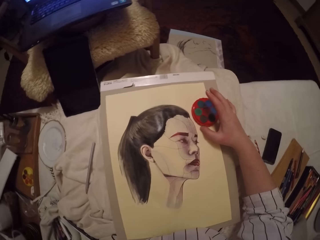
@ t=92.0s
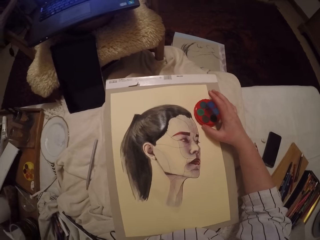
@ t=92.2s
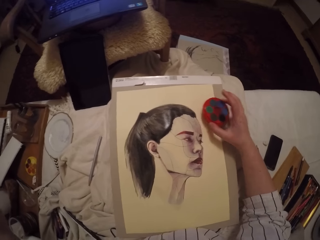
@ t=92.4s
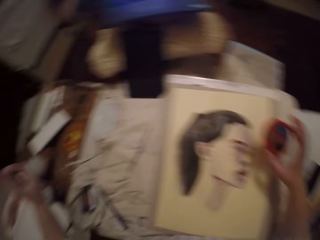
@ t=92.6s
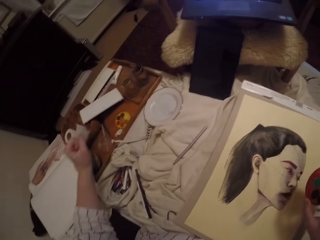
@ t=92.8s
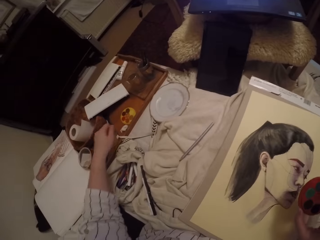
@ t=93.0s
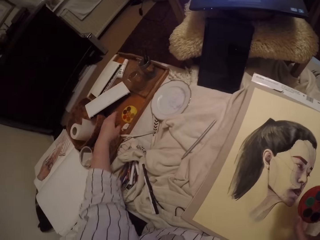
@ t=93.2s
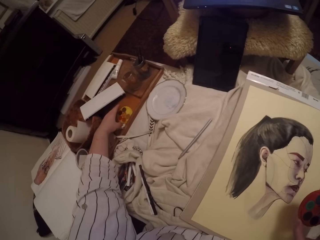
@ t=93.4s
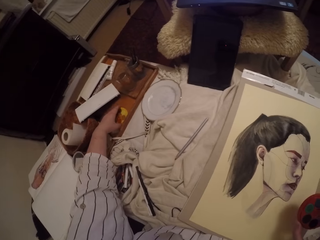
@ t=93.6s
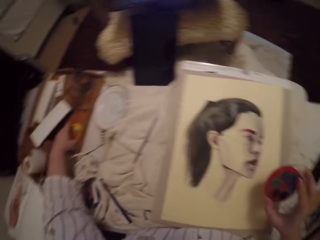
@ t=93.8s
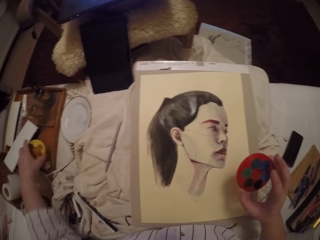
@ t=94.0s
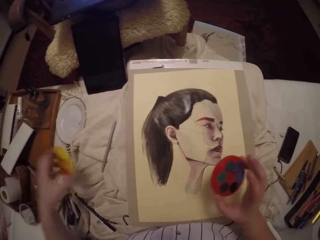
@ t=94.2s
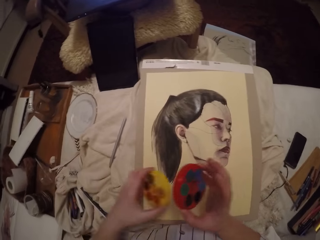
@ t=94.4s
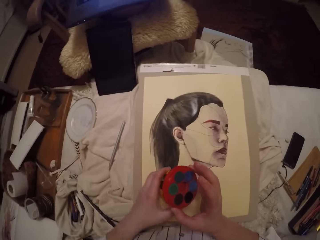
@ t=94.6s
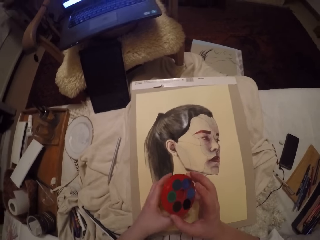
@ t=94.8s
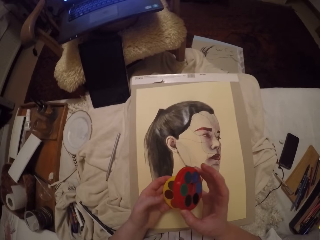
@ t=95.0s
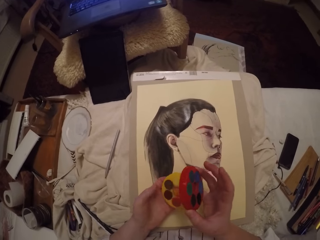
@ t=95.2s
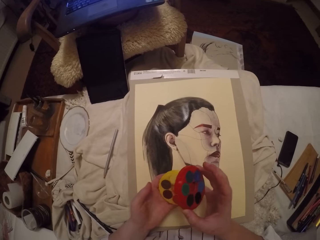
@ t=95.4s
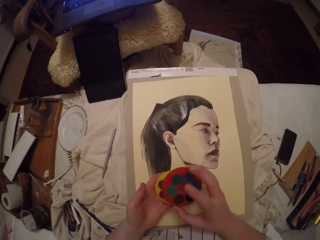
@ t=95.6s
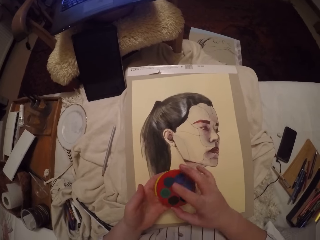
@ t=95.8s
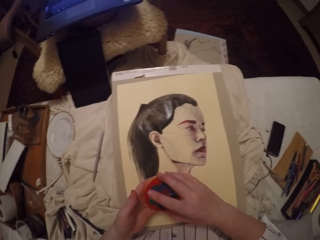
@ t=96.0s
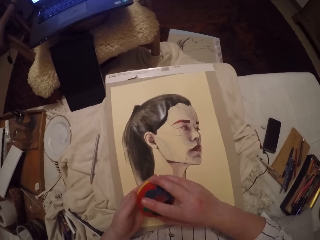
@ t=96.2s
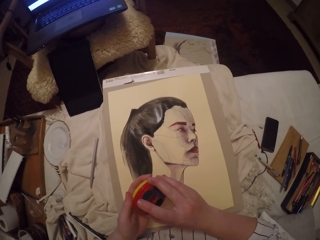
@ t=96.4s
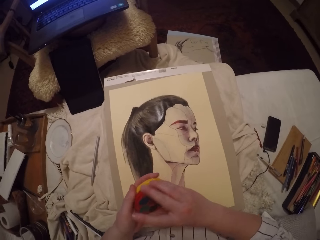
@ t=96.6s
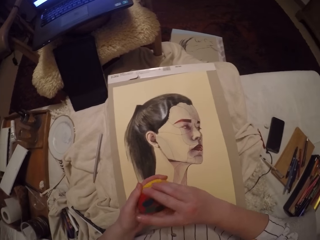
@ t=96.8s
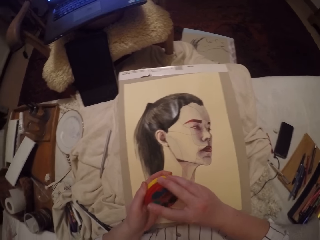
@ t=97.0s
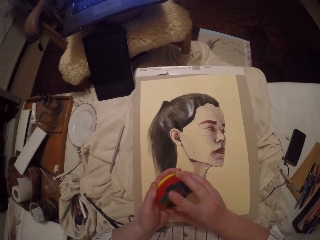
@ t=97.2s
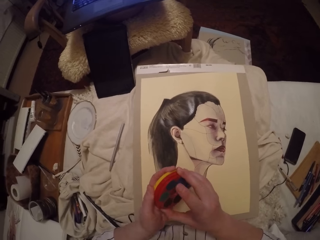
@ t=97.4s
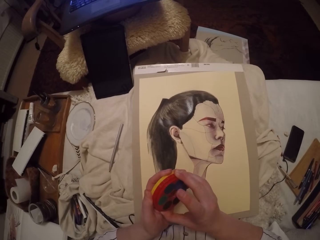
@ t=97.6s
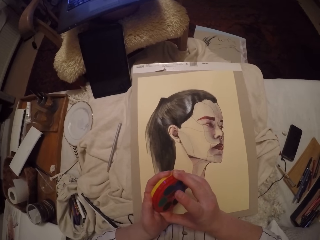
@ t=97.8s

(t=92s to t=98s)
The camera wearer picks up the paint palette with his right hand. He picks up another paint palette from the box with his left hand. He stacks the two paint palettes together. He closes the two paint palettes together.
